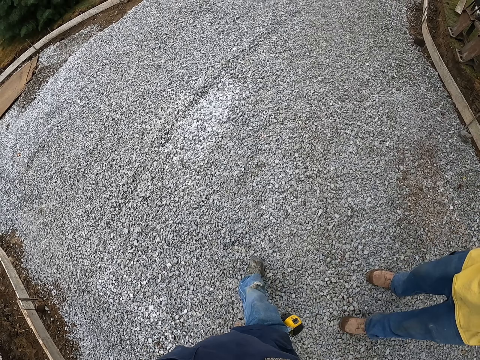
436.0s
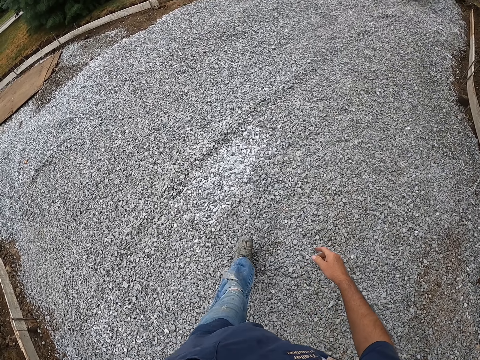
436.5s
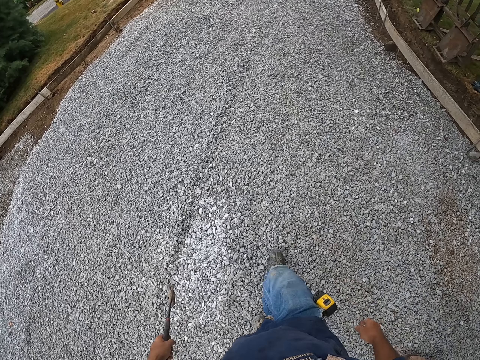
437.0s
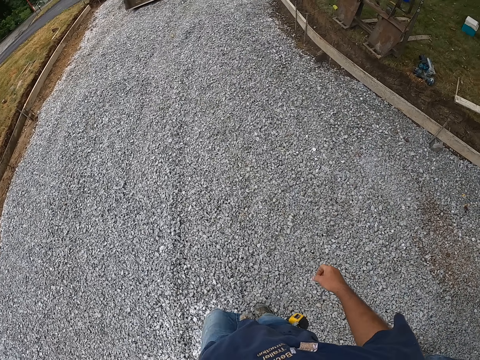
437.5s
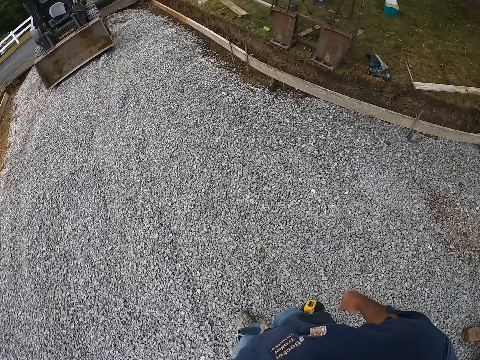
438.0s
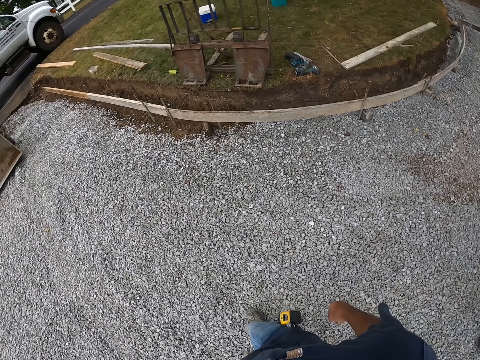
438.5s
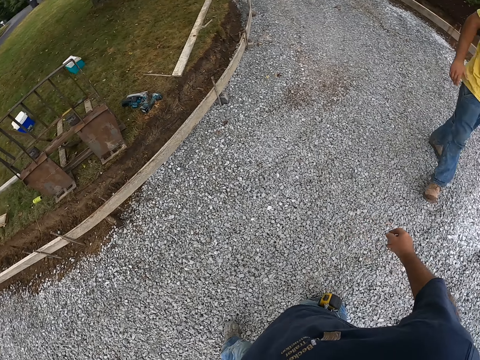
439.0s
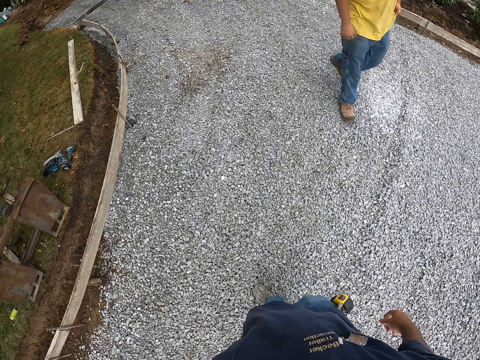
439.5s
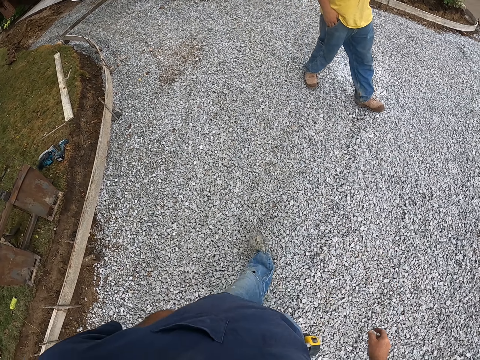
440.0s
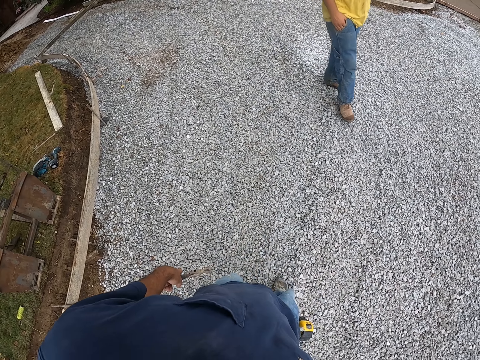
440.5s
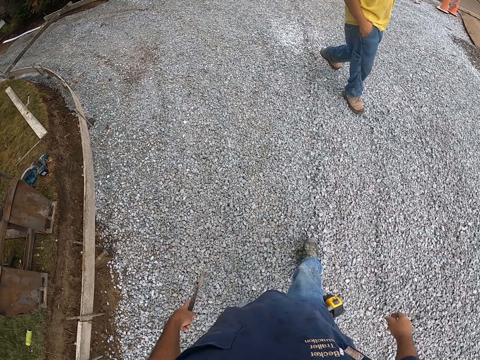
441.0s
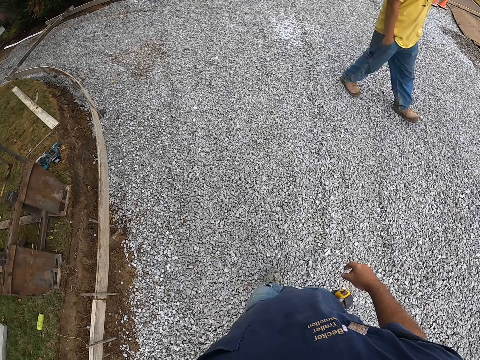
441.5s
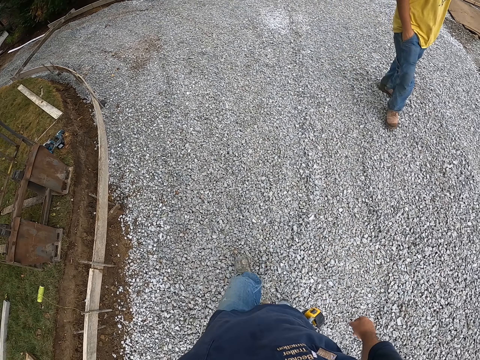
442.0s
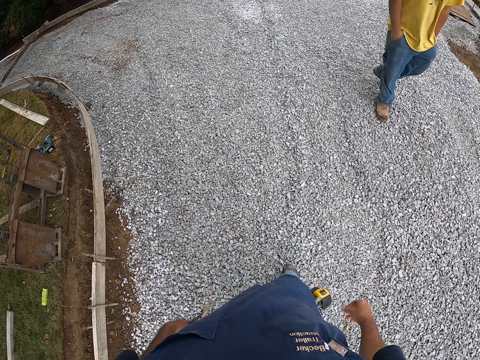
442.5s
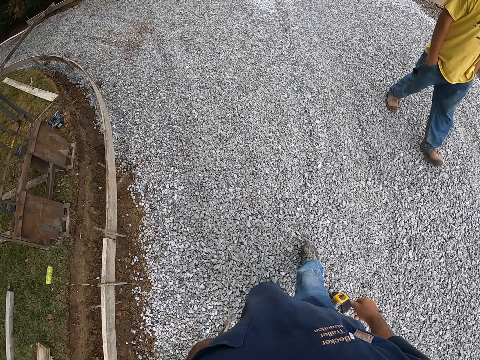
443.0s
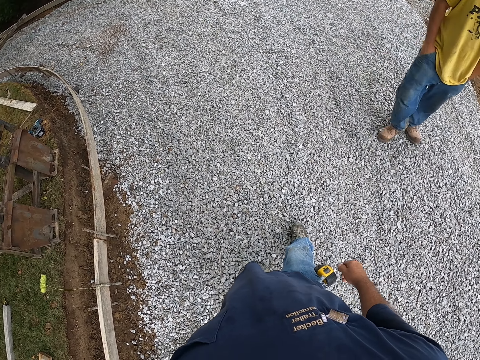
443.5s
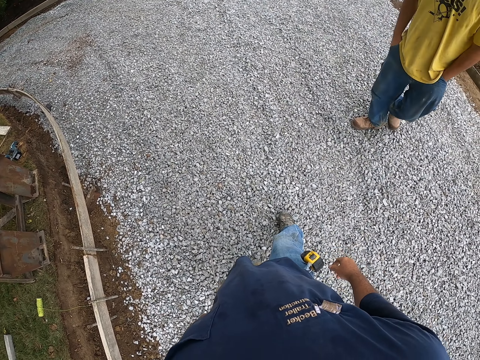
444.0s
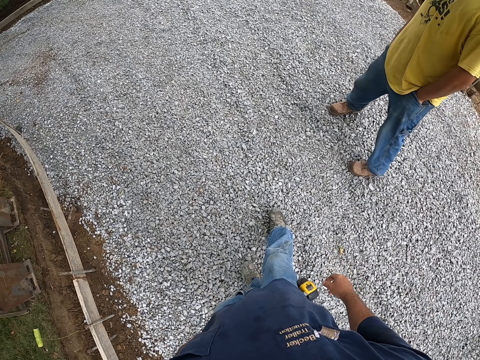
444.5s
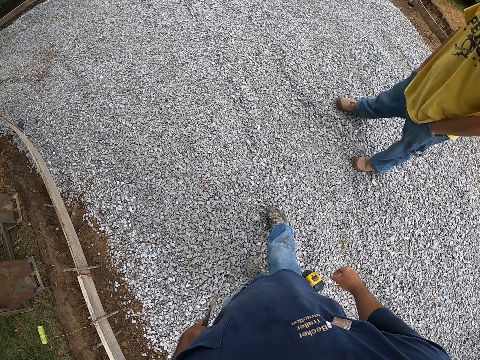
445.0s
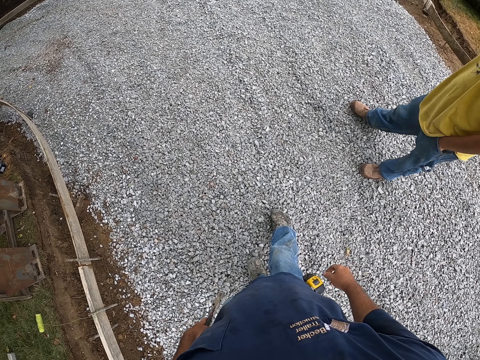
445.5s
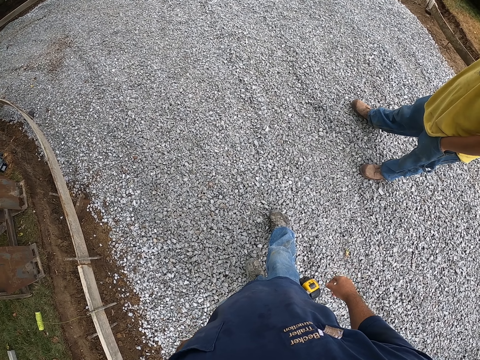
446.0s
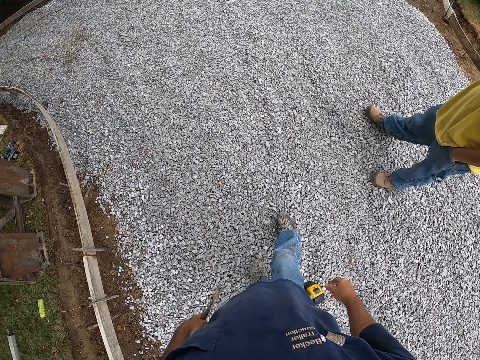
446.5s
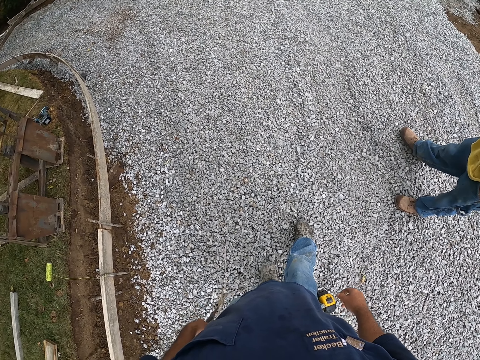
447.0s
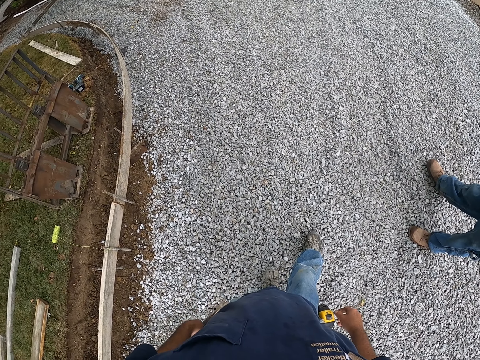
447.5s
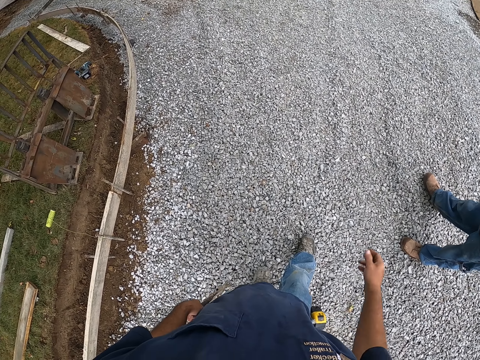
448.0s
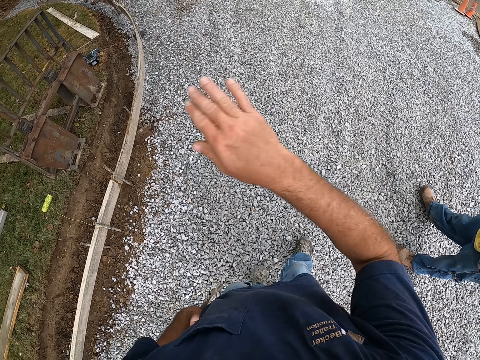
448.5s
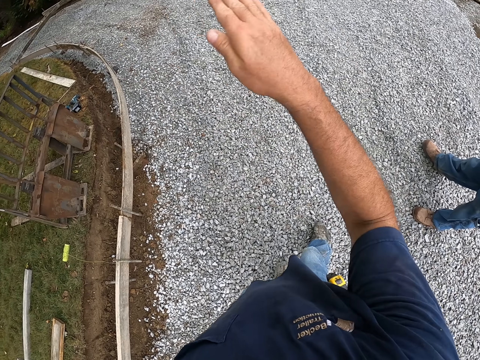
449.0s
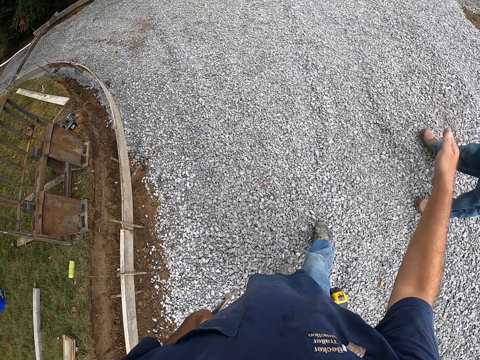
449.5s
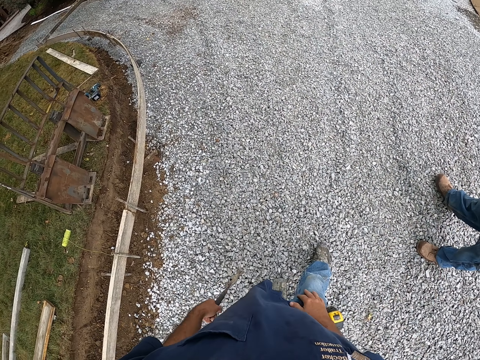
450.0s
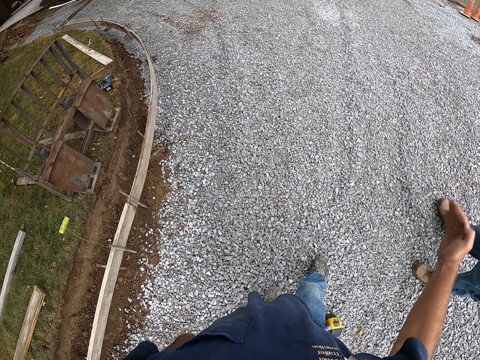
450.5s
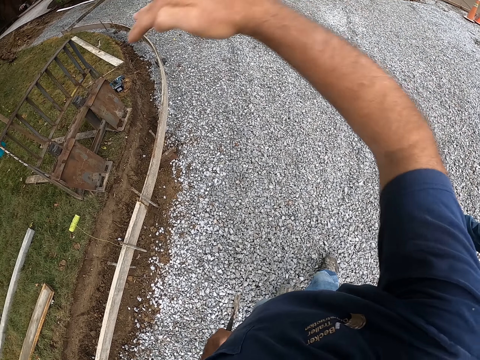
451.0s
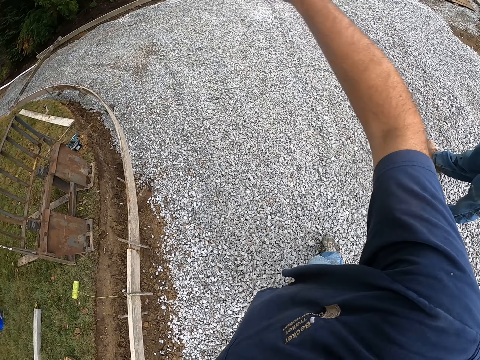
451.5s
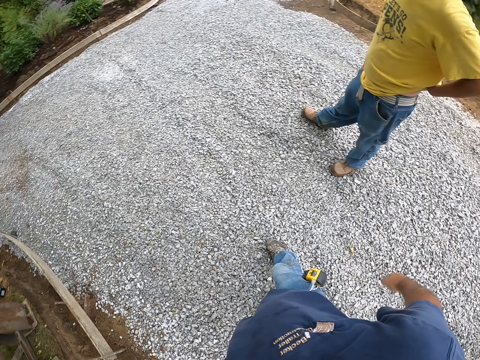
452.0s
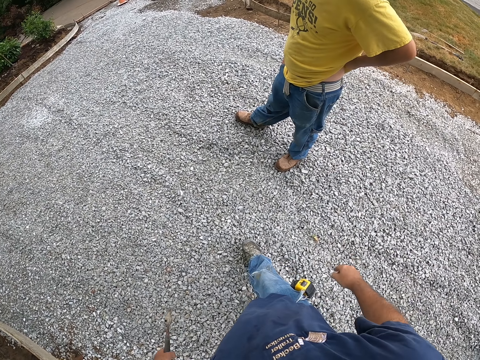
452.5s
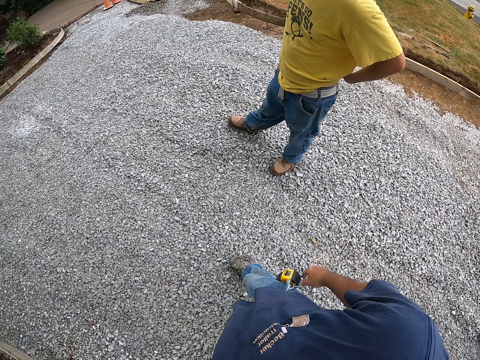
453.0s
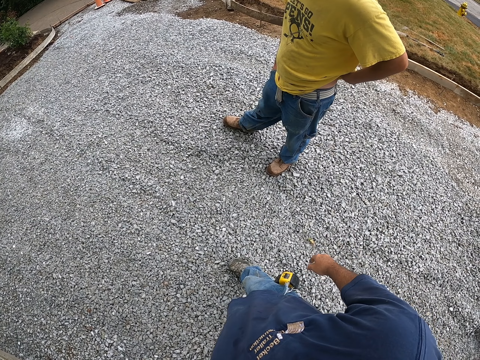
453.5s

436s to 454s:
The camera wearer walks on the murram road. A man walks on the murram road. The camera wearer looks at the murram road. The man looks at the murram road. The camera wearer moves his hand.

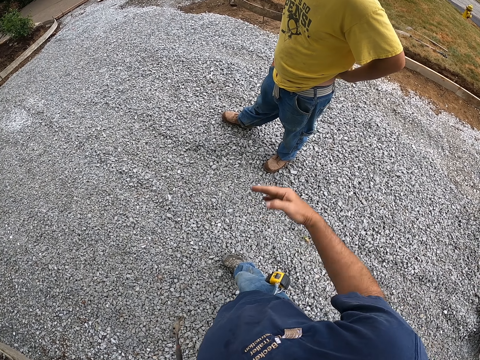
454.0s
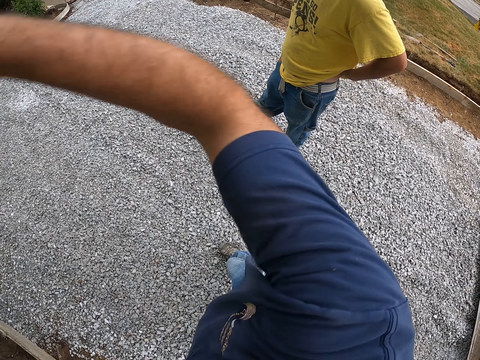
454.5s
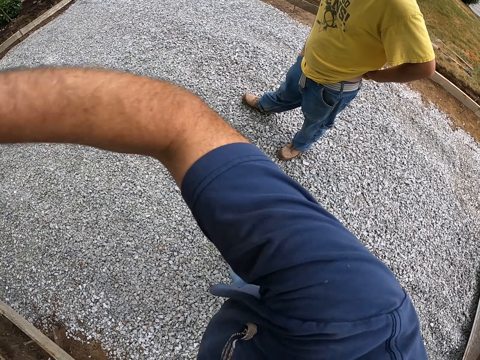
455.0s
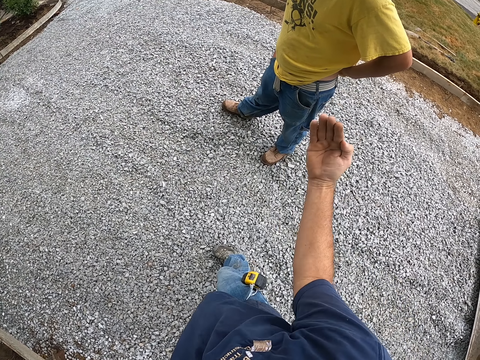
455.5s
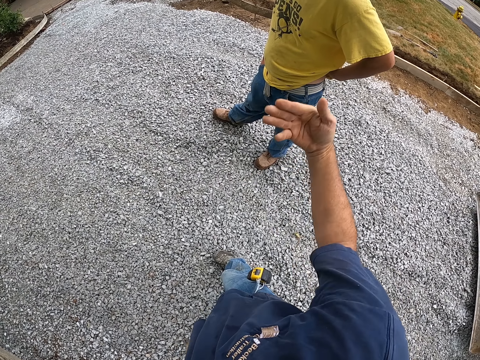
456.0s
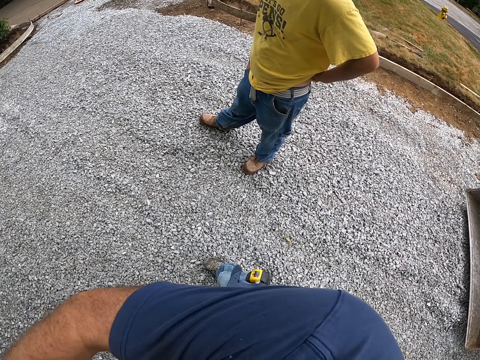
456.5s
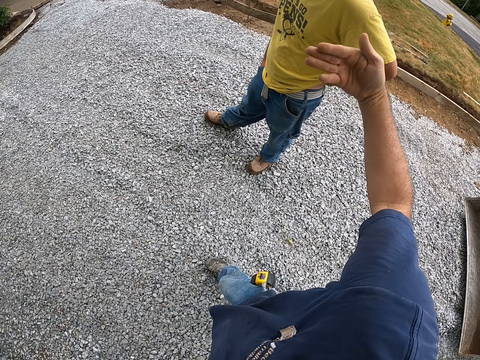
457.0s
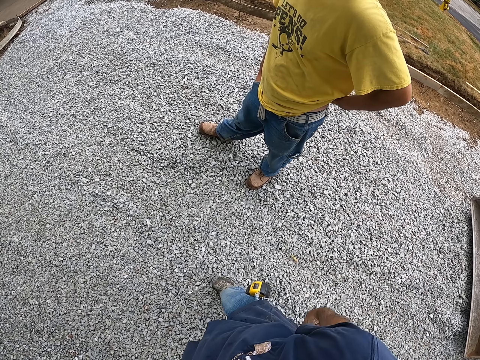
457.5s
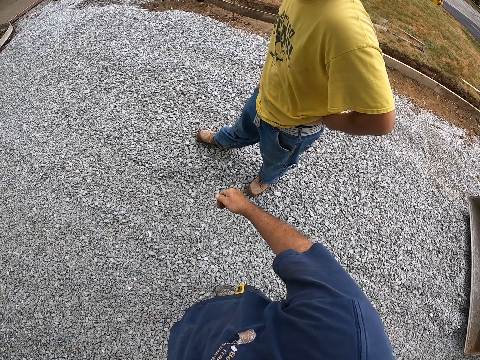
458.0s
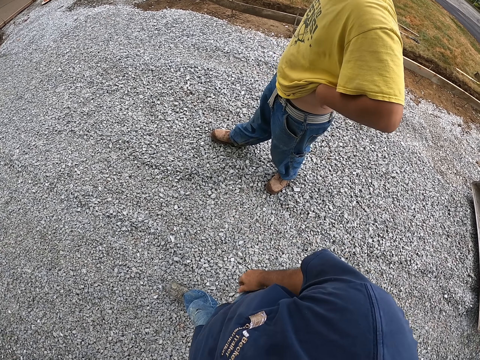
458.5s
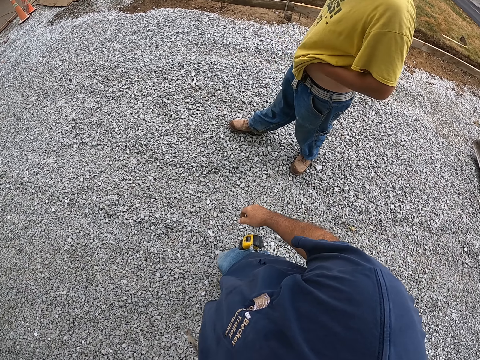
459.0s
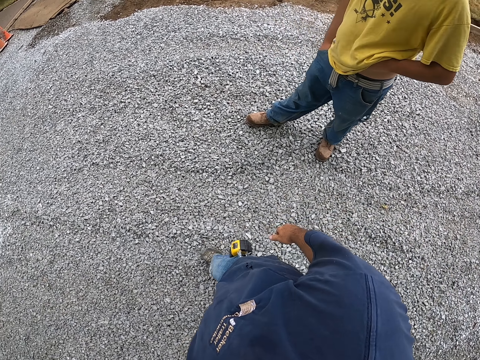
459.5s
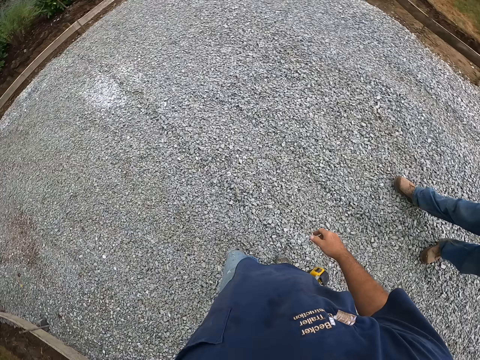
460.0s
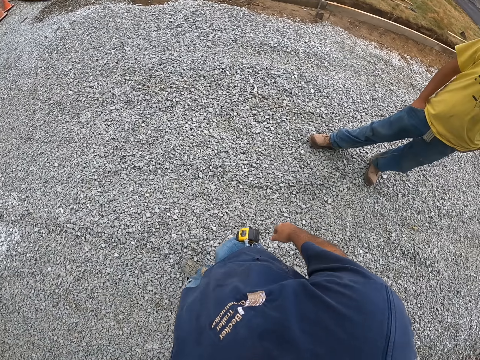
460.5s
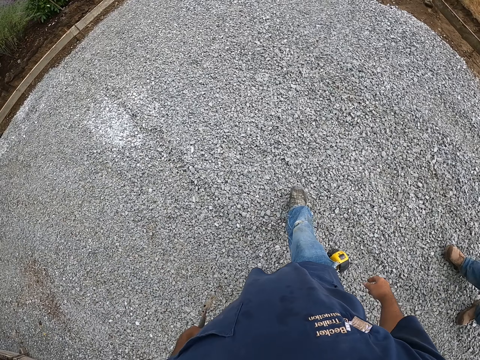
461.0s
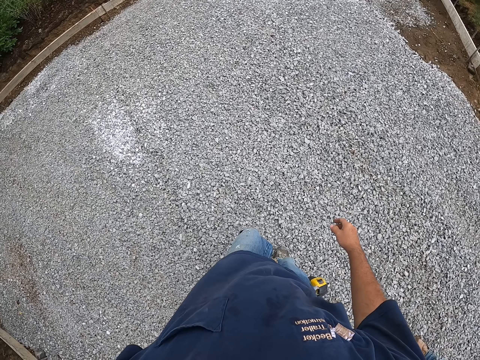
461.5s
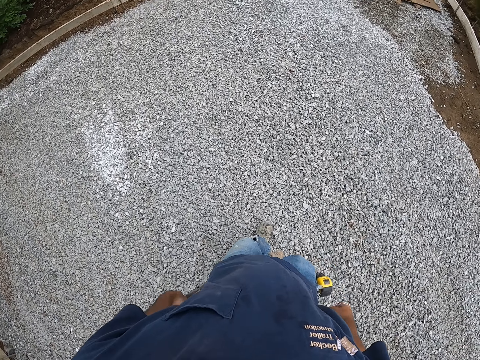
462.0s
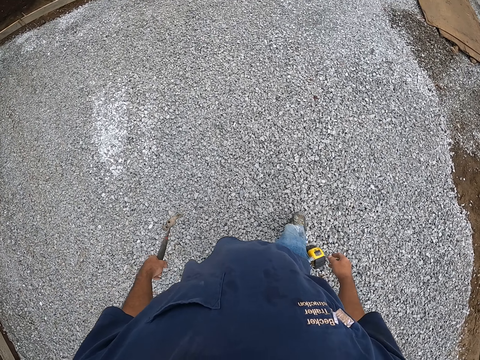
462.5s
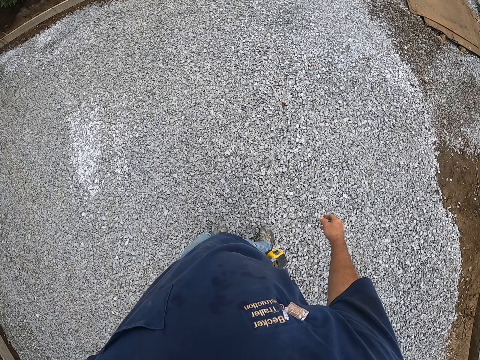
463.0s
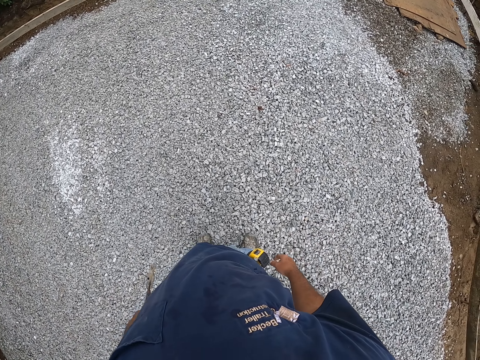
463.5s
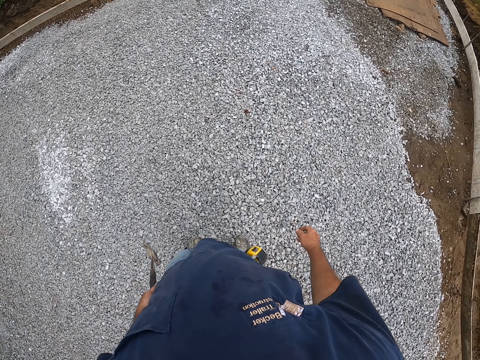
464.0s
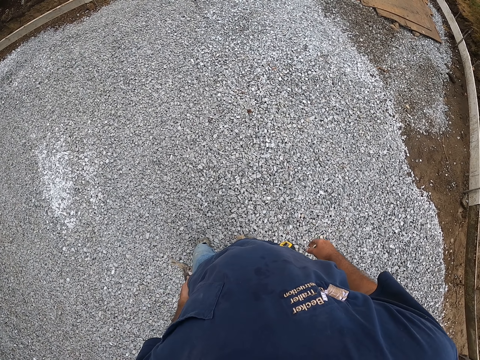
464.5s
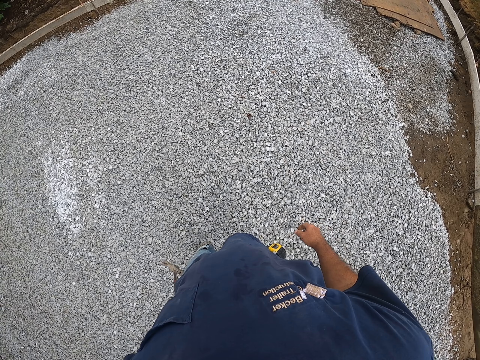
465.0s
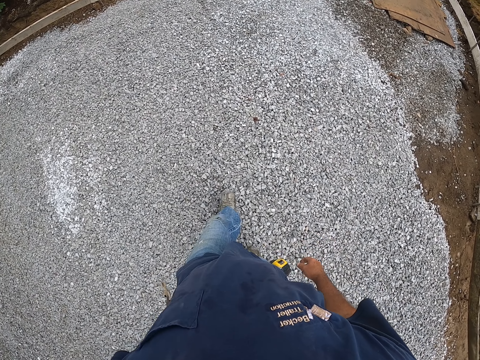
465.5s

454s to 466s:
The camera wearer walks on the murram road.
